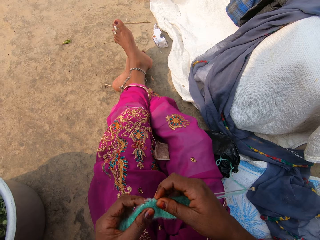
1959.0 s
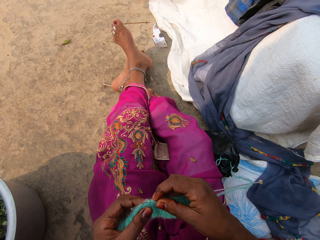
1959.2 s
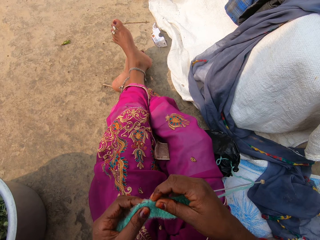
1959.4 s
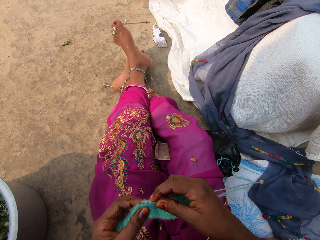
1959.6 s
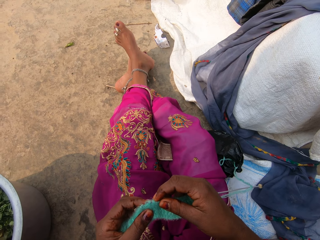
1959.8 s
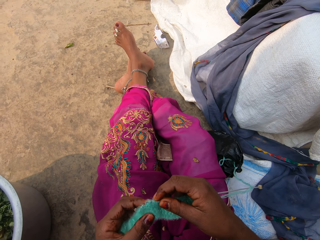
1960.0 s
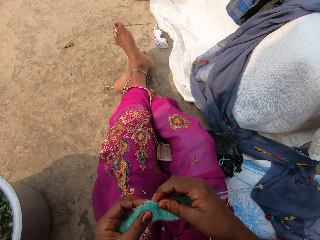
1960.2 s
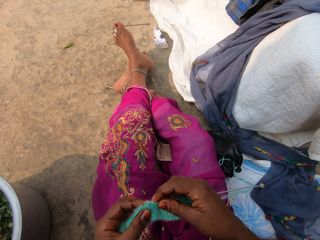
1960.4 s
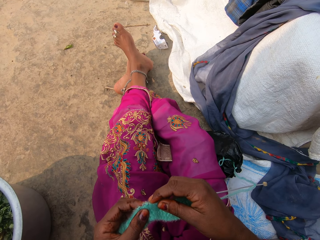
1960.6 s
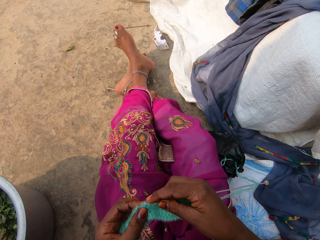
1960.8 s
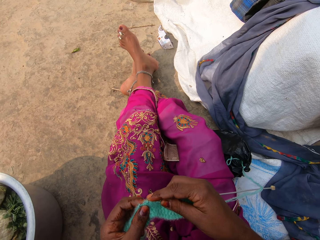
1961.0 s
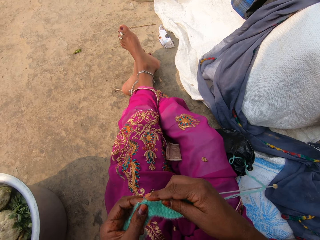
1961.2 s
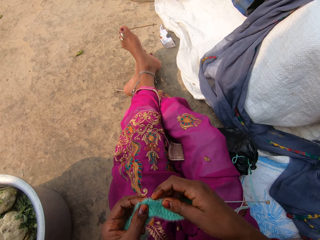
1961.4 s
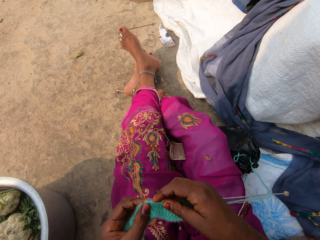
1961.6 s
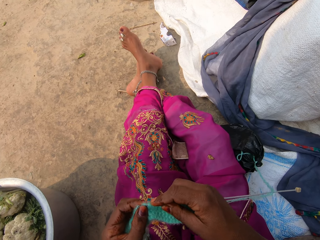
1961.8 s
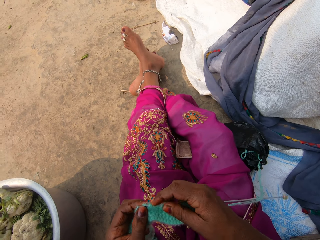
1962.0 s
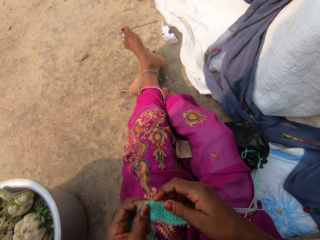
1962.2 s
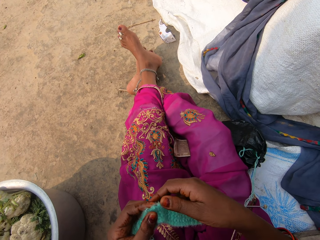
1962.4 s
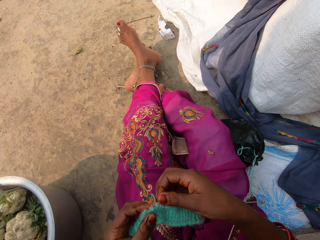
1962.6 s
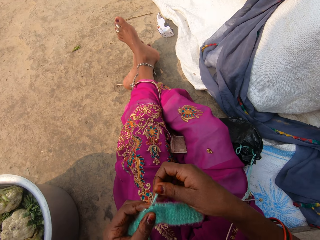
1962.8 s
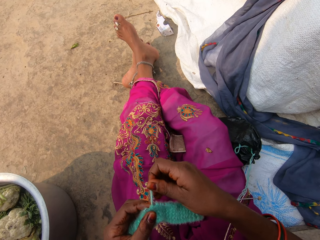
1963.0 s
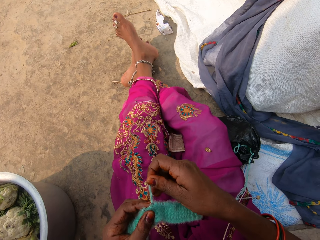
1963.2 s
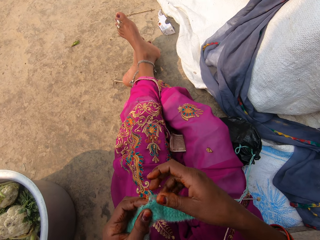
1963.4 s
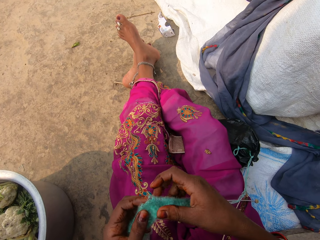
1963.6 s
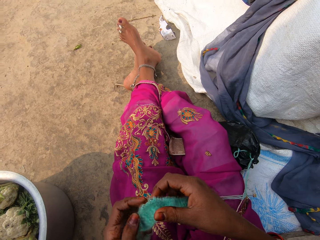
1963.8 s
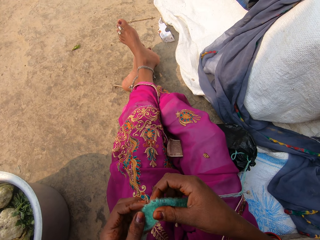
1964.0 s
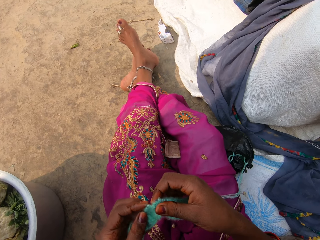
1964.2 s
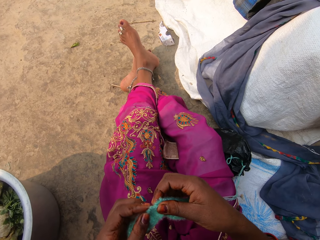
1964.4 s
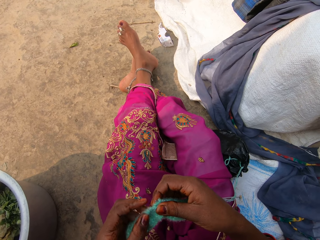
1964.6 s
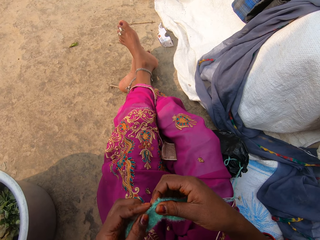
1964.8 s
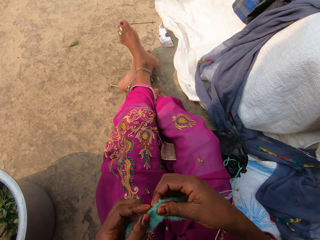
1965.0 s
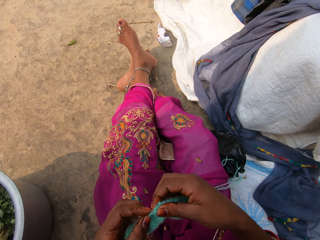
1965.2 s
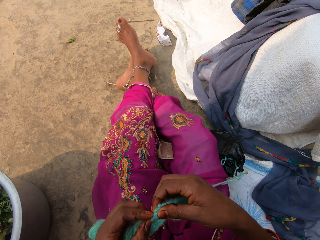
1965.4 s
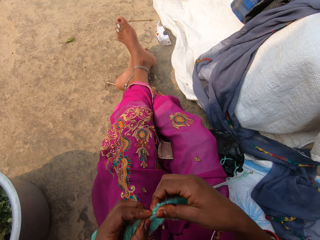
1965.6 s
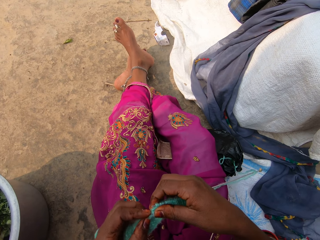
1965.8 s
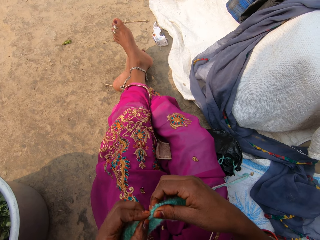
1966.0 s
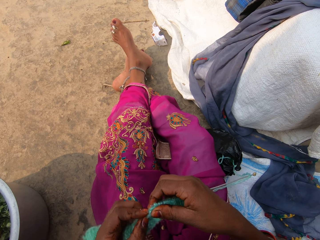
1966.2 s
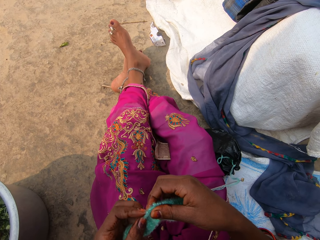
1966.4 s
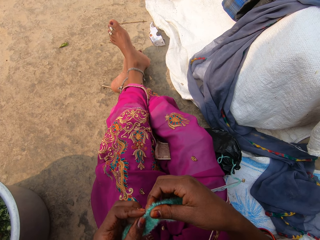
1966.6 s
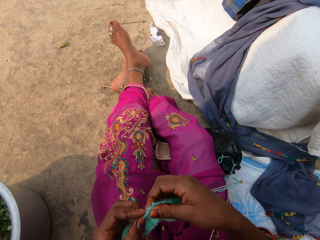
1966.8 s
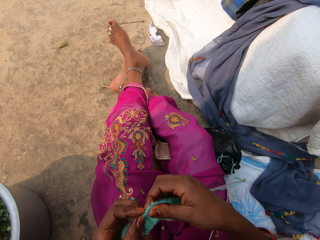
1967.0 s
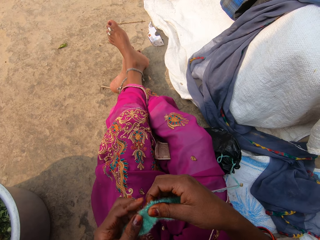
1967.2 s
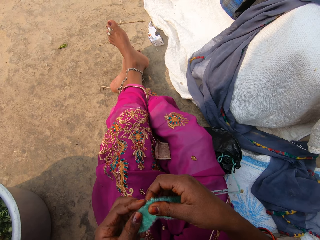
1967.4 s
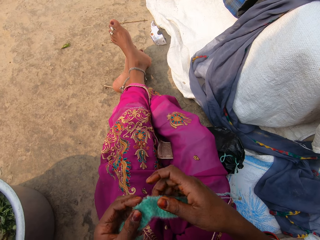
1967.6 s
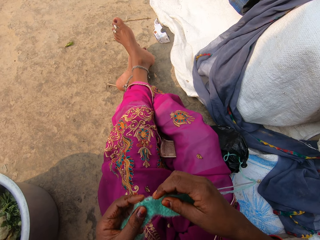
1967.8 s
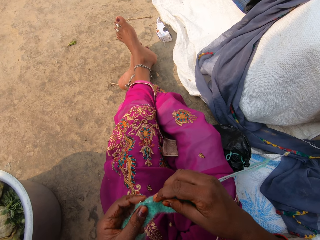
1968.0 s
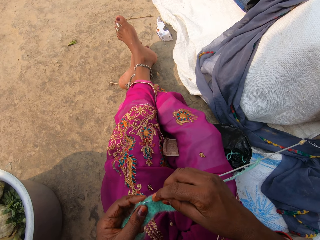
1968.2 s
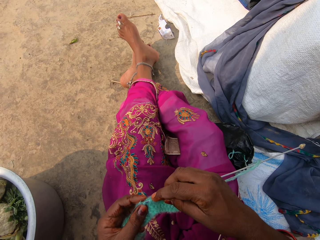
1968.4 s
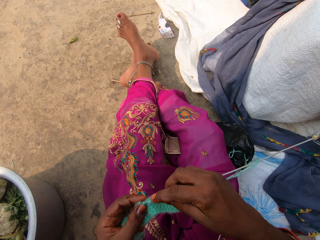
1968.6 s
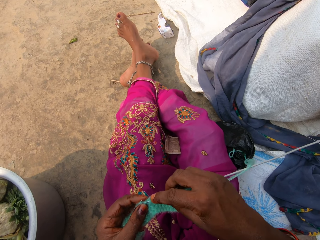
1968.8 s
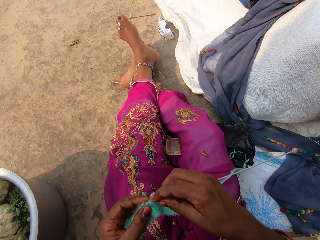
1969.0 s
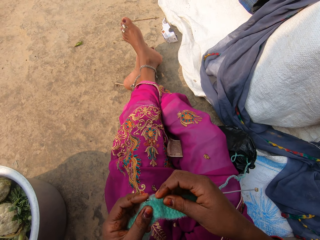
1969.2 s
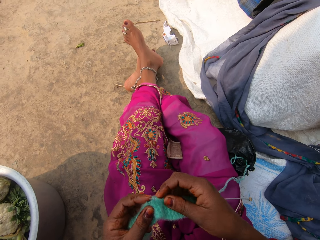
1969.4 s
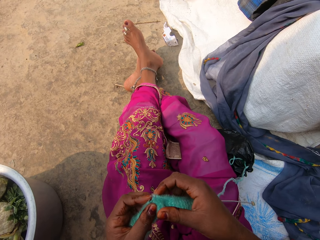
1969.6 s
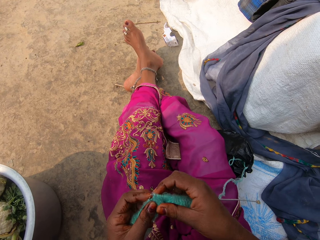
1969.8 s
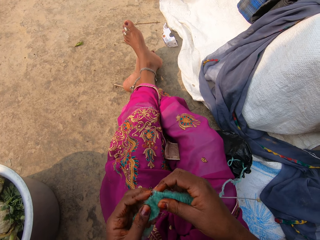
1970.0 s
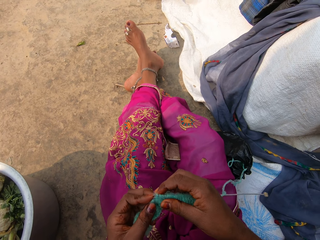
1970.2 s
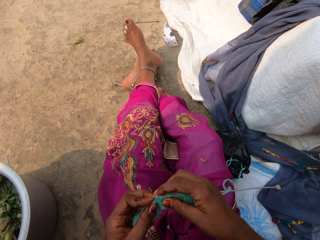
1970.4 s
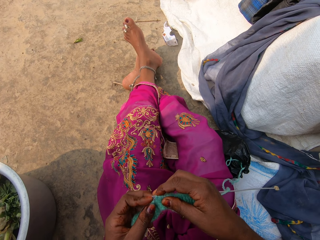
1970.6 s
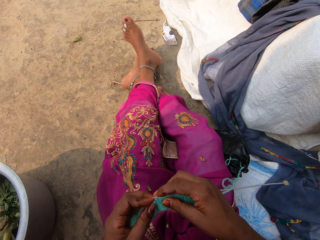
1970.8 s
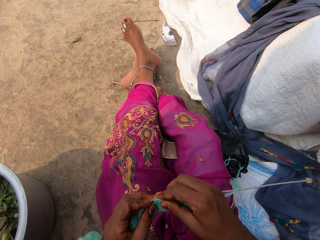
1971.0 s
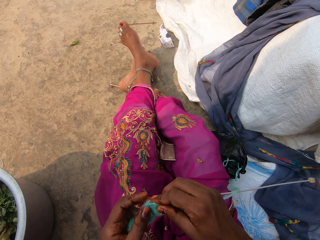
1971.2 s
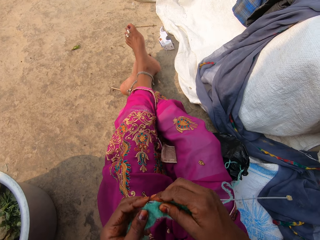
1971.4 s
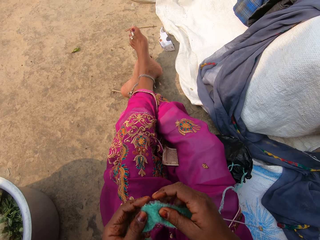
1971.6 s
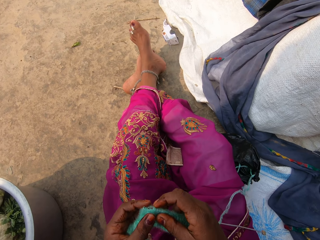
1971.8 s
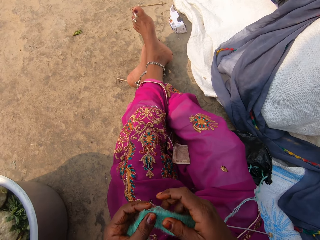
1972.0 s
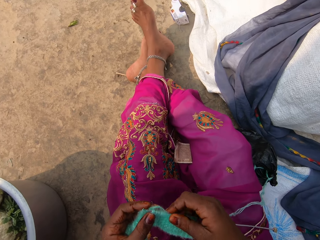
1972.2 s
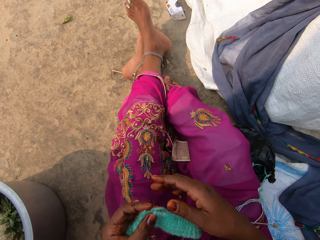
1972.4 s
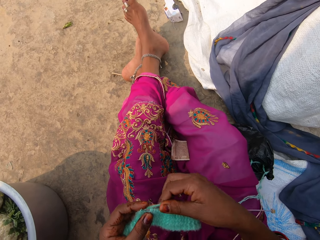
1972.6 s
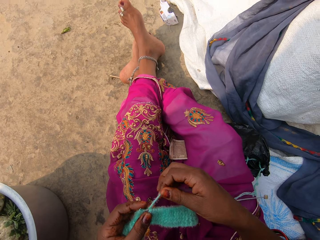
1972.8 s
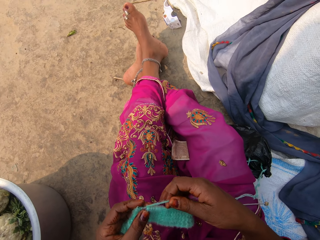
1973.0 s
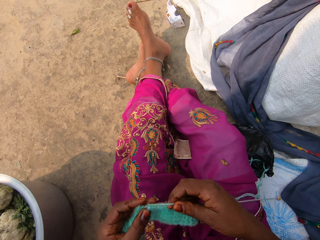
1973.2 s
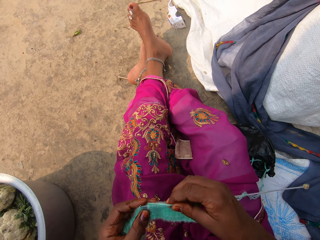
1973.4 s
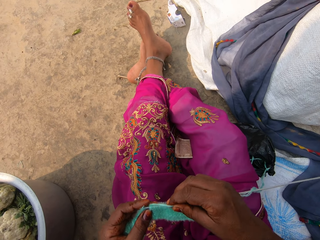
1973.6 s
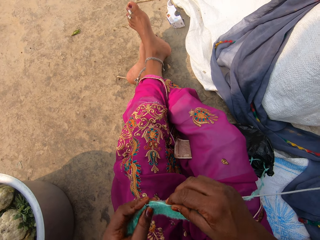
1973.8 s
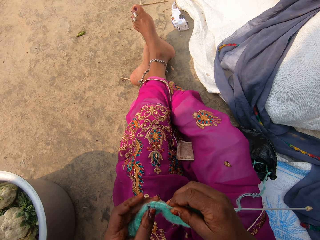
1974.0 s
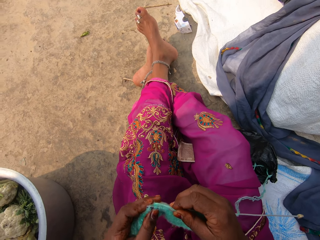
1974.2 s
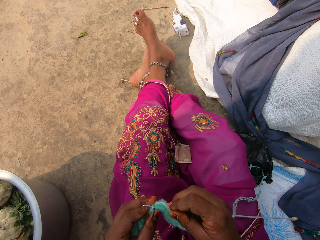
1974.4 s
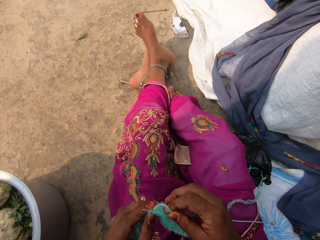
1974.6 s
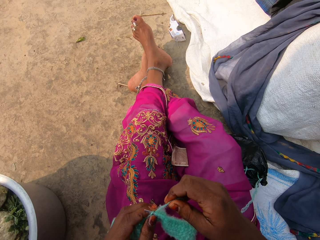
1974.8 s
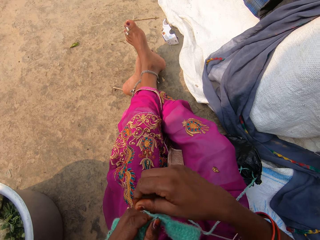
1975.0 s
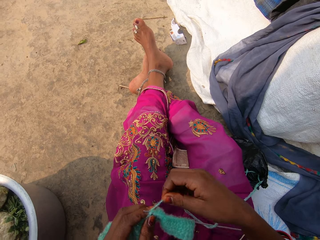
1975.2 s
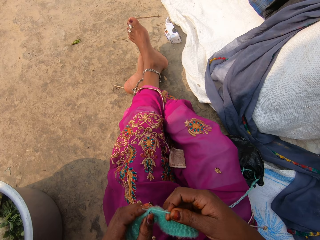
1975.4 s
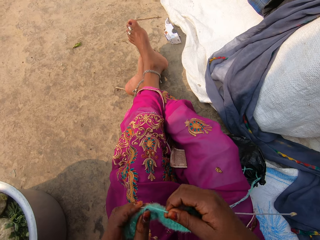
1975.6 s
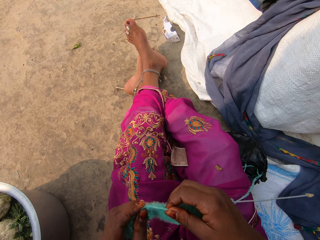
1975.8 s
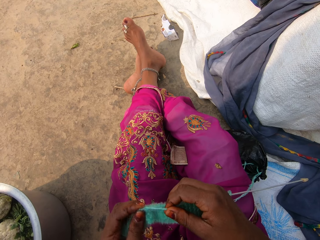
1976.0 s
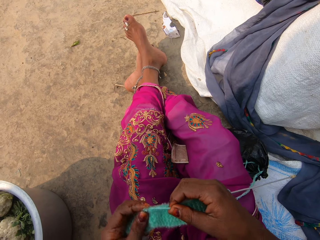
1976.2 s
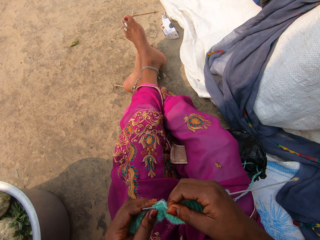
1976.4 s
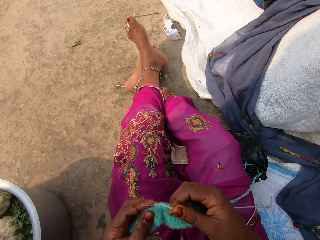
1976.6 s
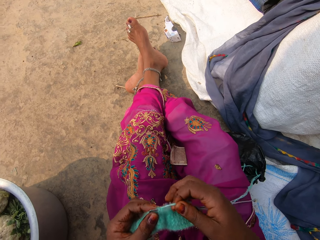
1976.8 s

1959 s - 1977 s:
The camera wearer moves the fabric on the hand. They hold the thread. They weave the fabric. They move the thread. They weave the fabric.

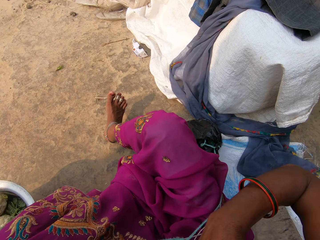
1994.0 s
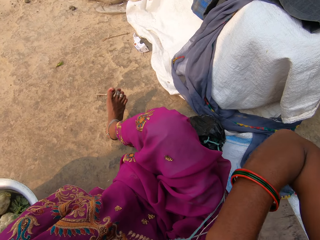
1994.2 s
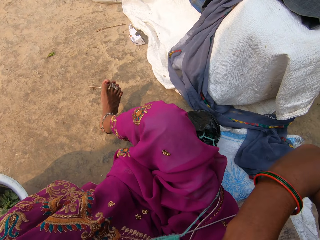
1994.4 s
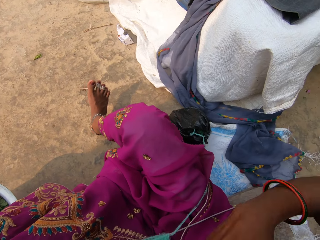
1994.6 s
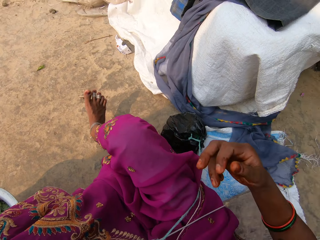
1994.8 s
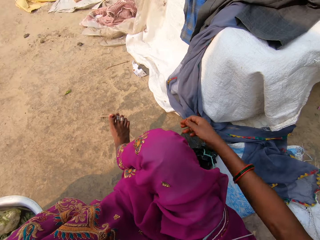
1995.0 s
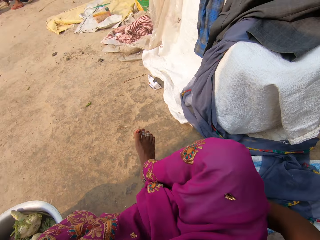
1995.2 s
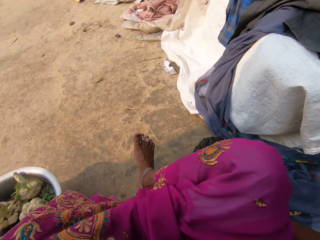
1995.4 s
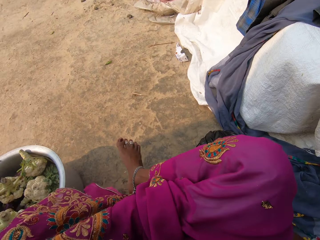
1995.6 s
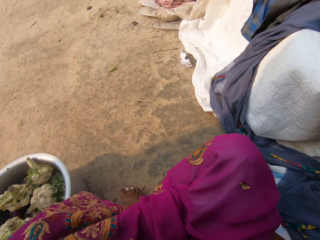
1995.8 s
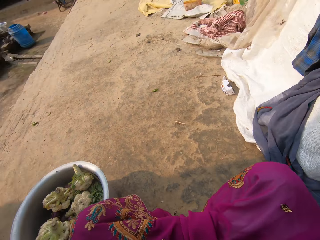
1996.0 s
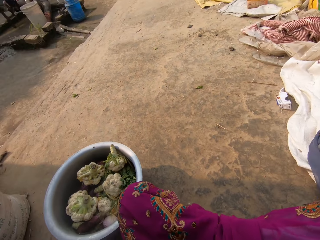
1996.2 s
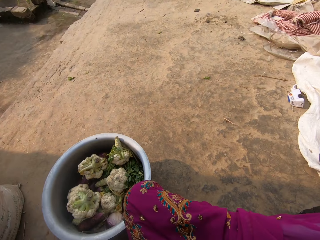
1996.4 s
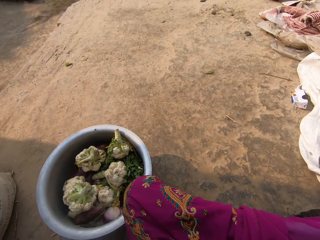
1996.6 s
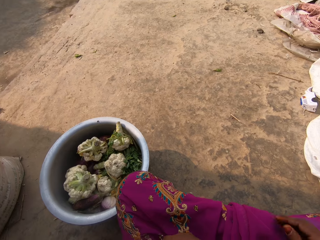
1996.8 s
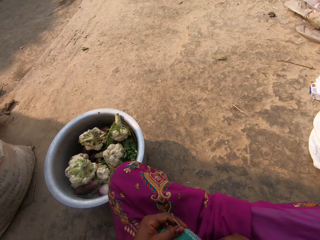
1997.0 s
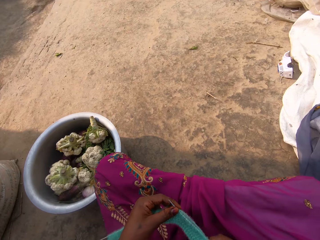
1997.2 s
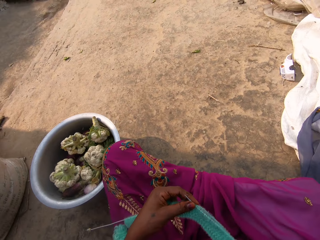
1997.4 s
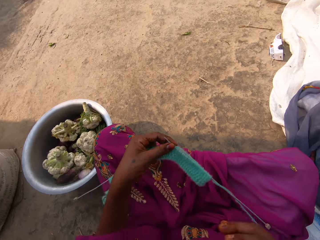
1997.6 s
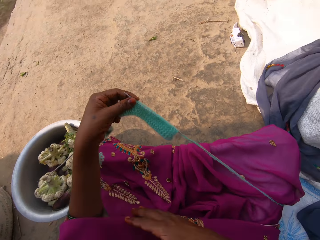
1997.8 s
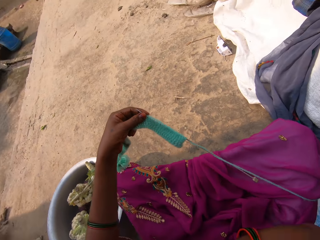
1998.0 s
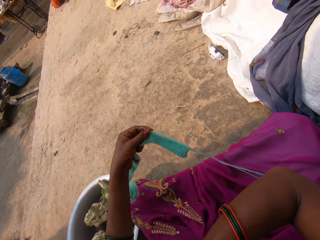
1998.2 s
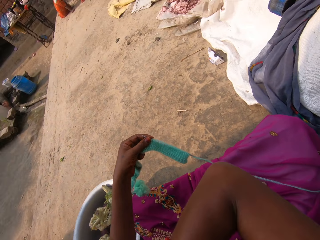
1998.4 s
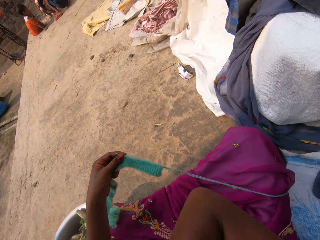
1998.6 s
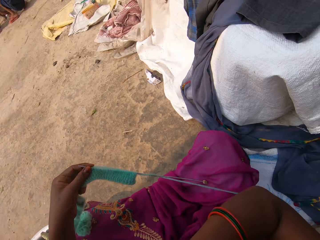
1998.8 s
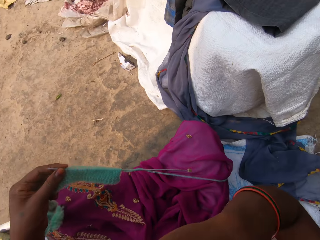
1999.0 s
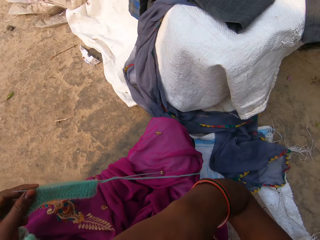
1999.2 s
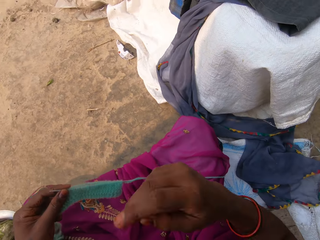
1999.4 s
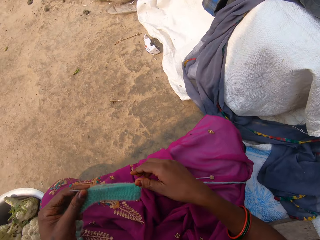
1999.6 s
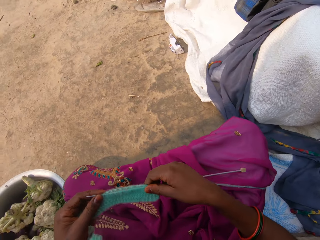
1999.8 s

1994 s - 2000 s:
The camera wearer folds the legs. She moves the right hand on the cloth. She adjusts her cloth with her right hand.
